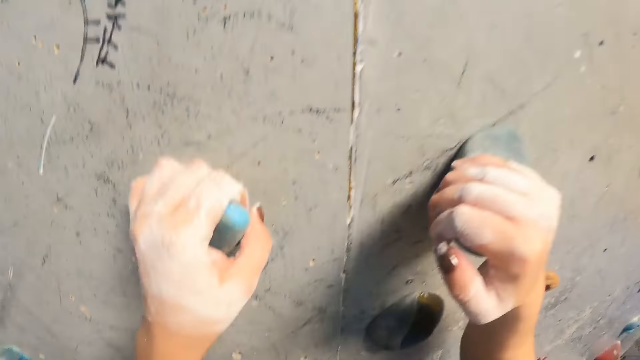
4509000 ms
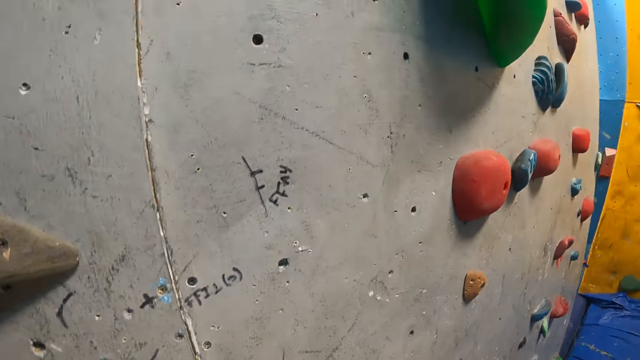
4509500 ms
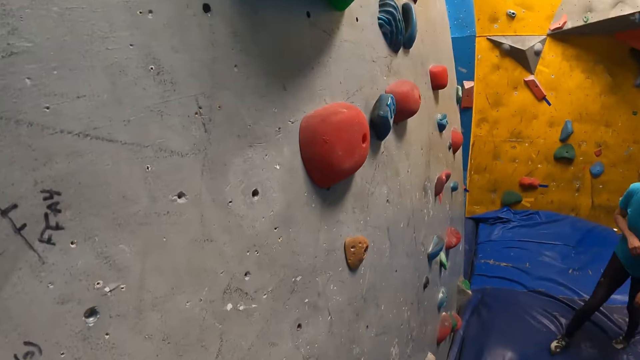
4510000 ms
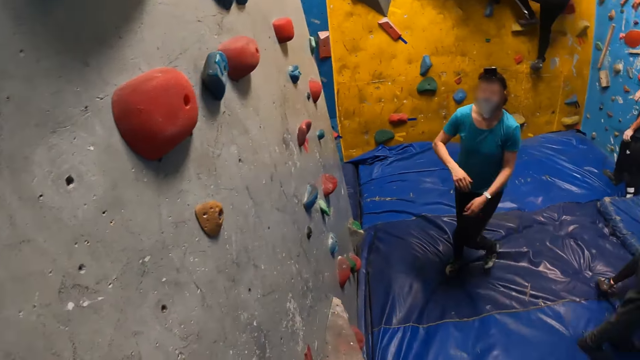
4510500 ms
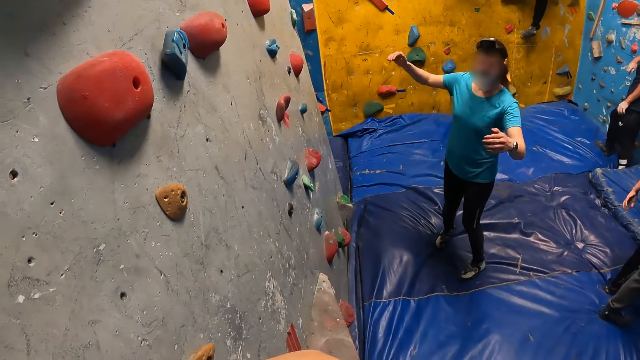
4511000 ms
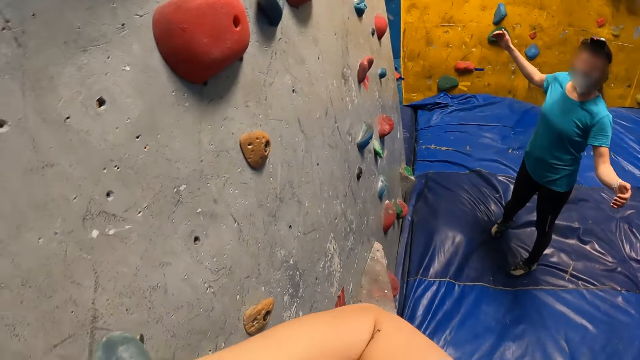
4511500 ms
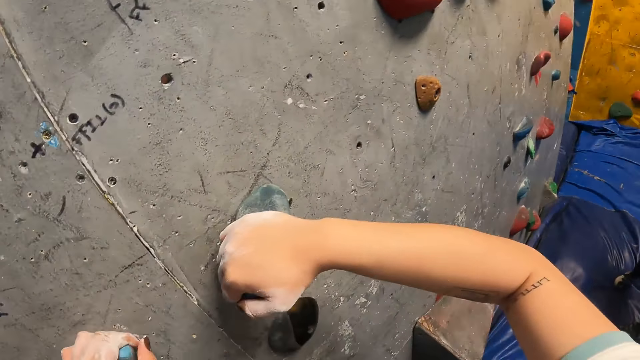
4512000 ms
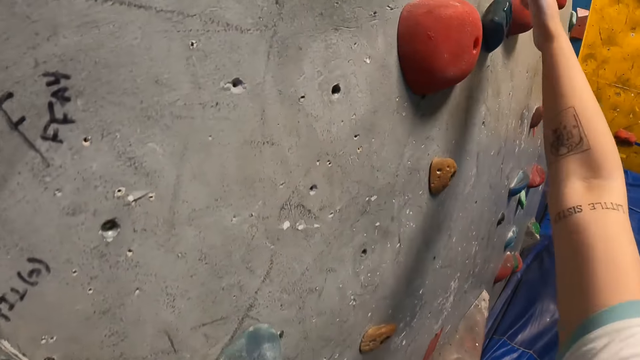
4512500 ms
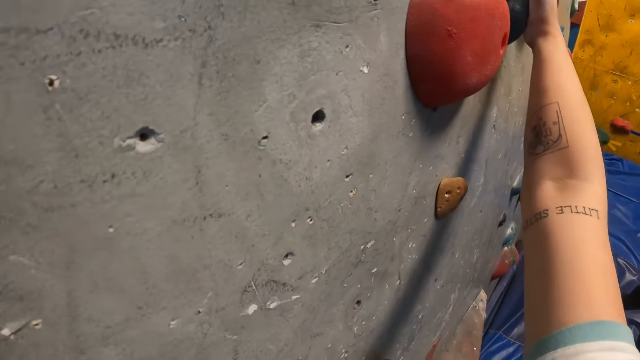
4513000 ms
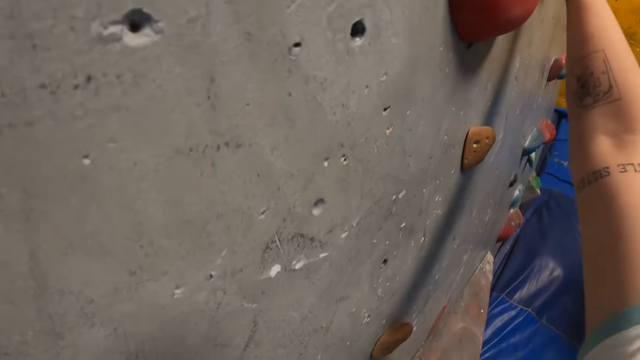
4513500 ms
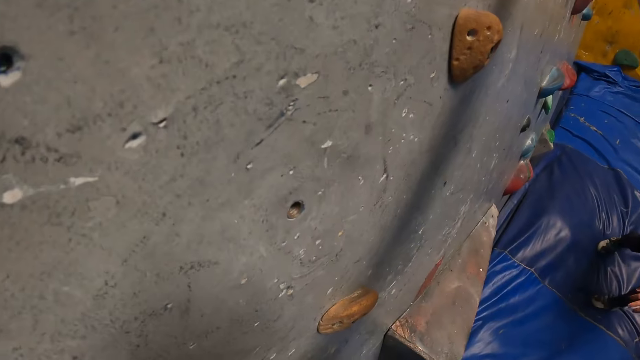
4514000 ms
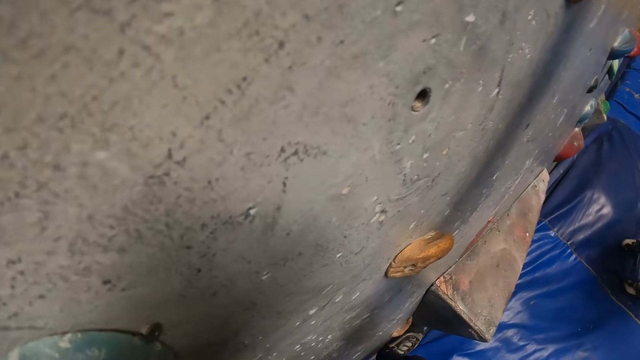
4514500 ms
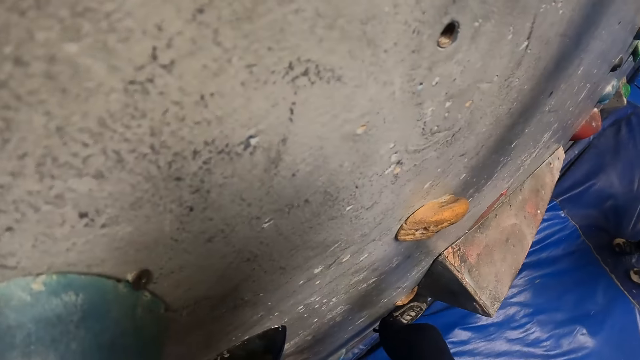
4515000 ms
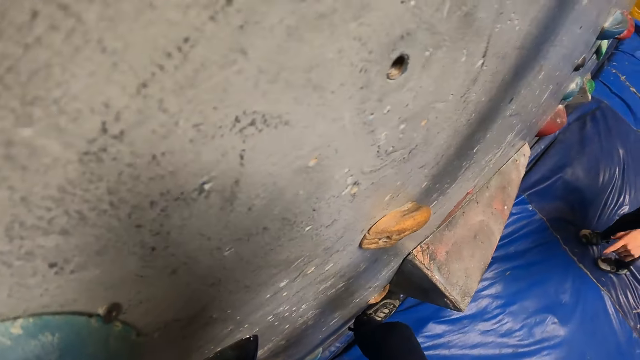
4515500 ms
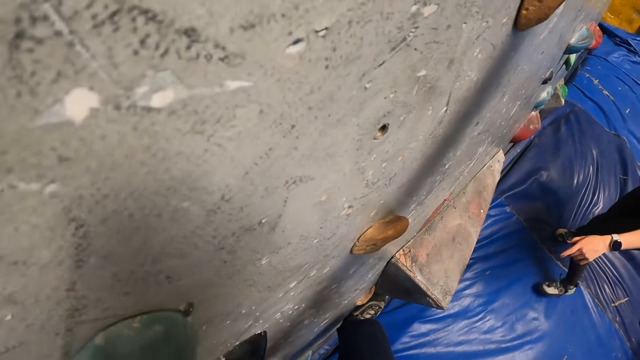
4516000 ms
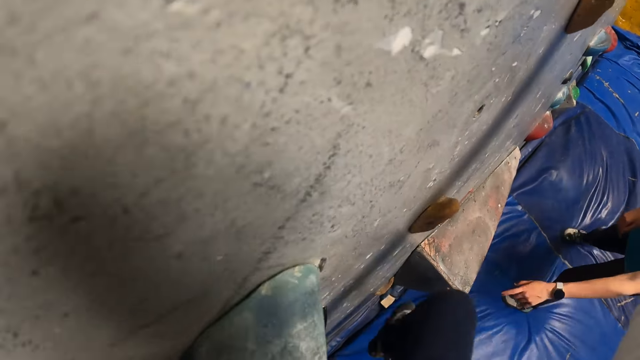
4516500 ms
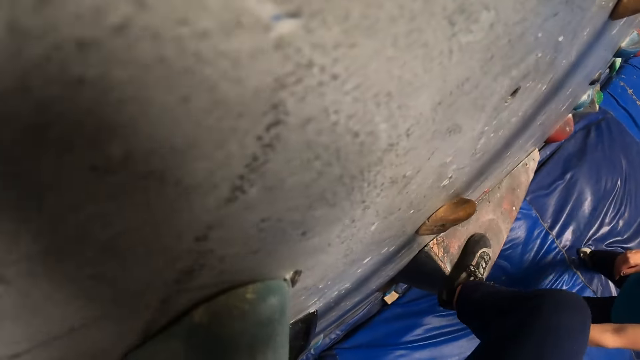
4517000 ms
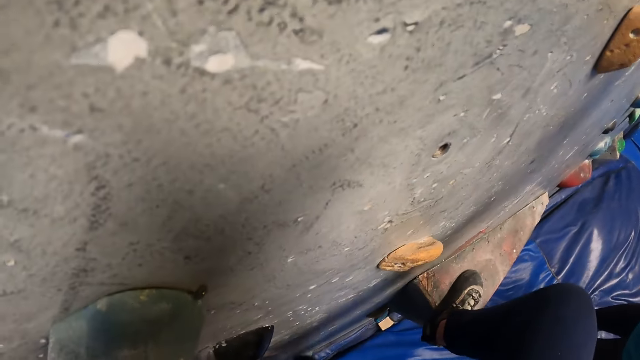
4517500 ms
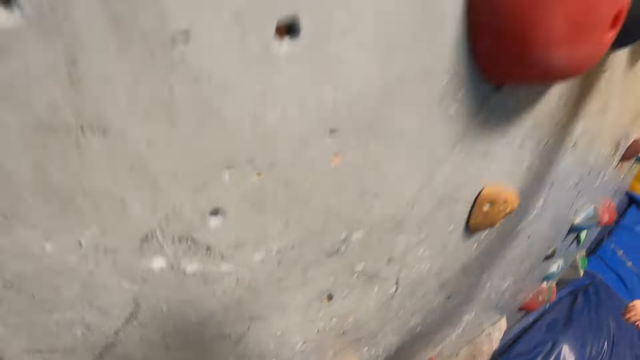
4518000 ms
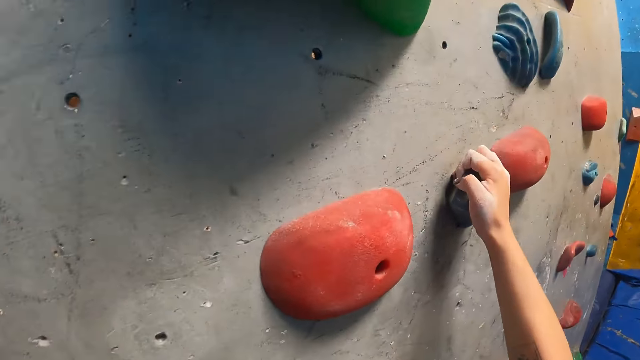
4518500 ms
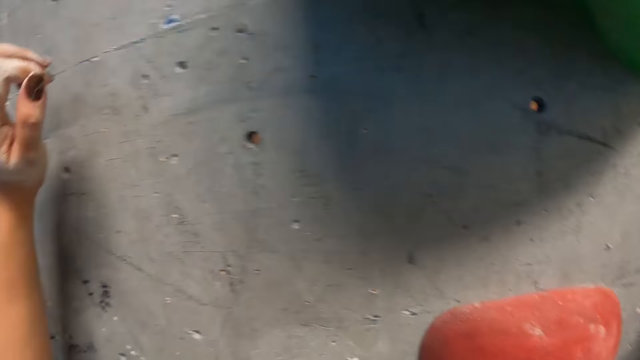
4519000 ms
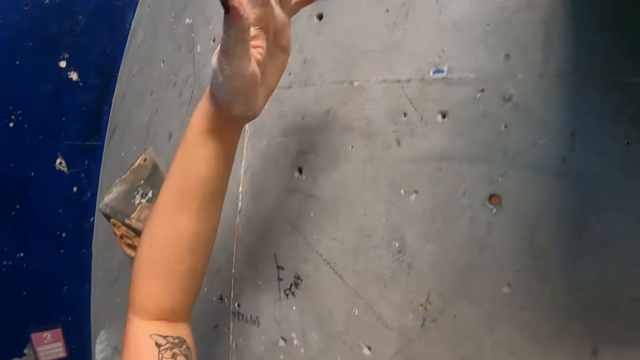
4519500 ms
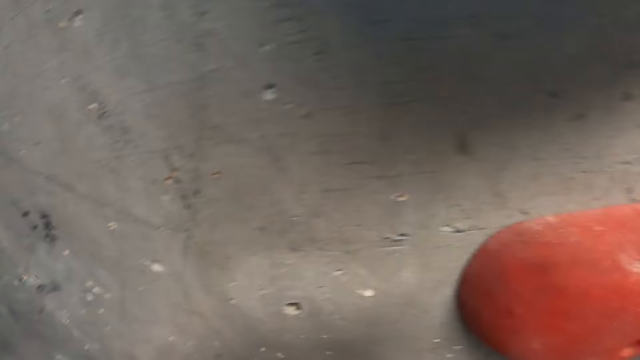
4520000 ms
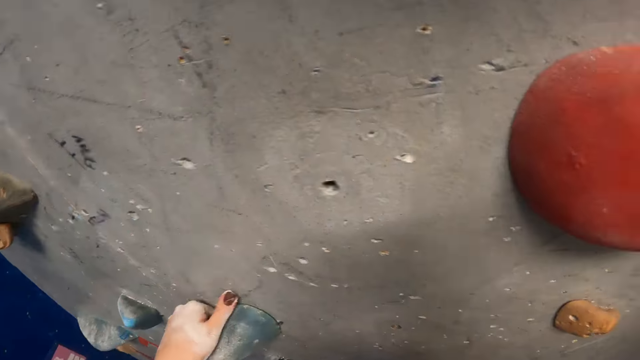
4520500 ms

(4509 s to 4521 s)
A woman lifts her hands up. The camera wearer climbs the wall. The woman points at a rock on the wall with her left hand. The camera wearer climbs the wall.

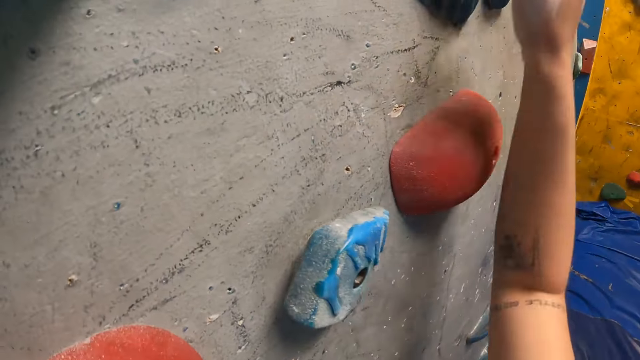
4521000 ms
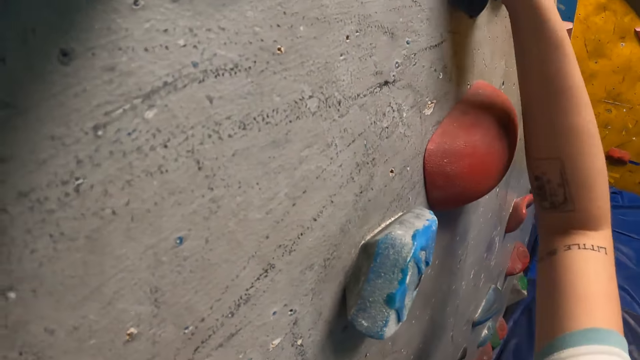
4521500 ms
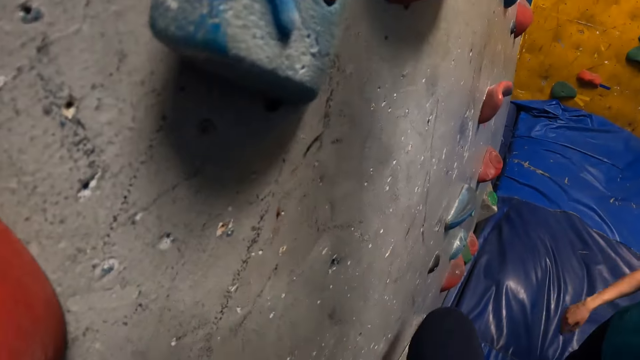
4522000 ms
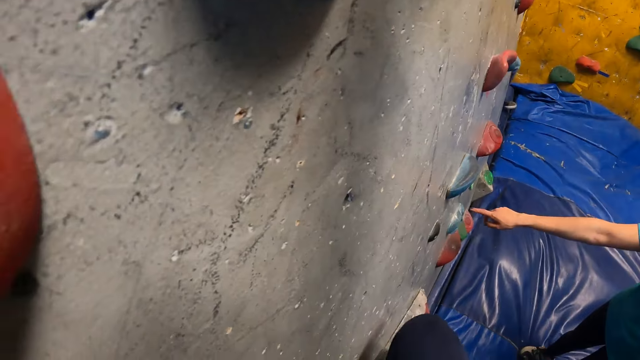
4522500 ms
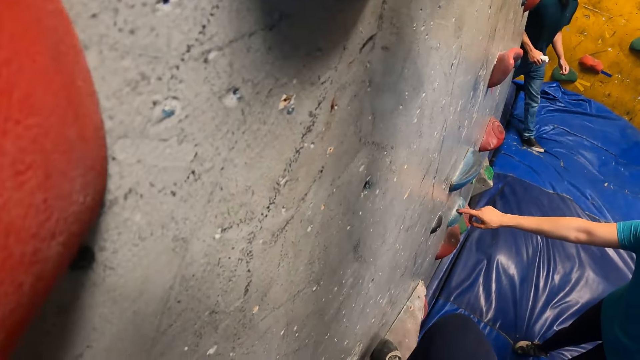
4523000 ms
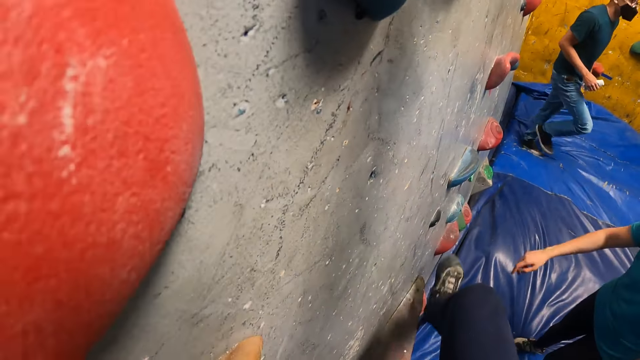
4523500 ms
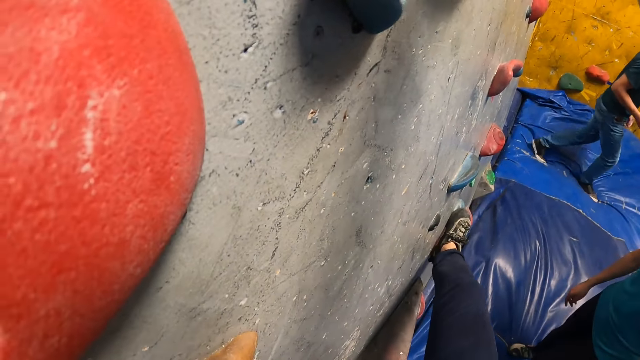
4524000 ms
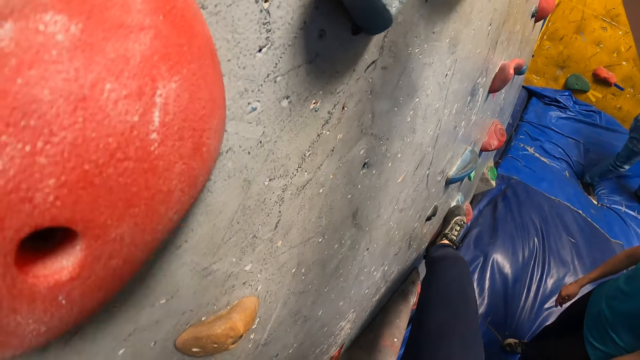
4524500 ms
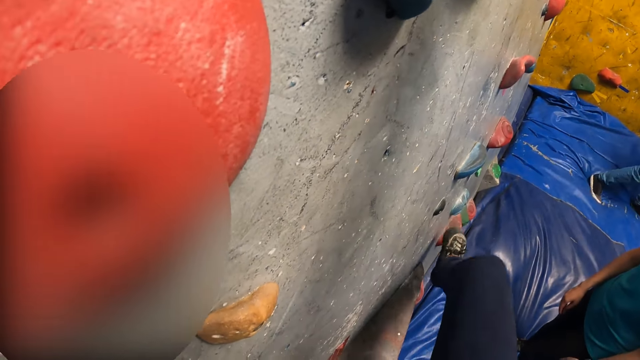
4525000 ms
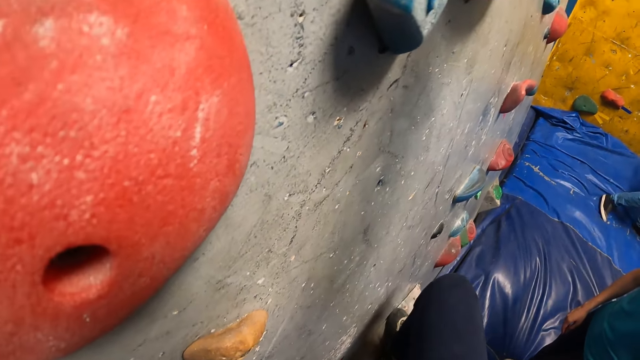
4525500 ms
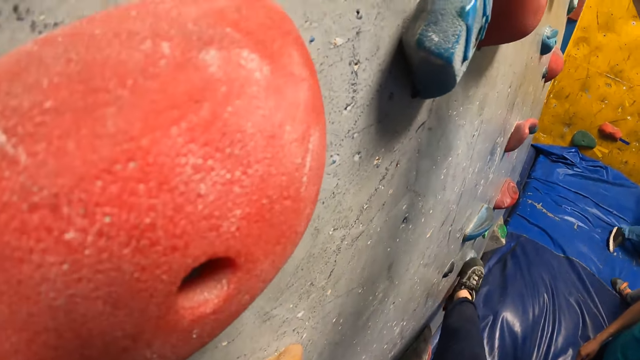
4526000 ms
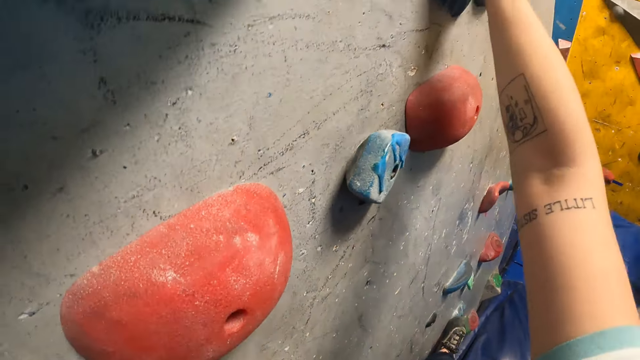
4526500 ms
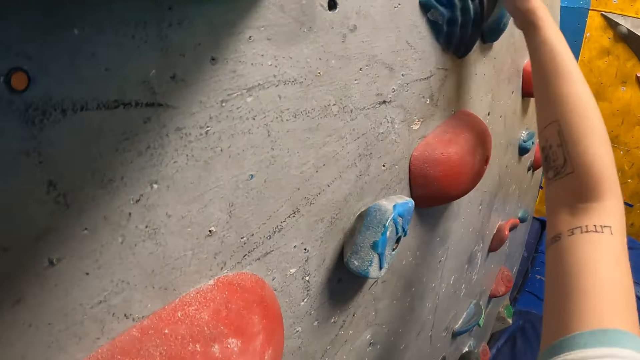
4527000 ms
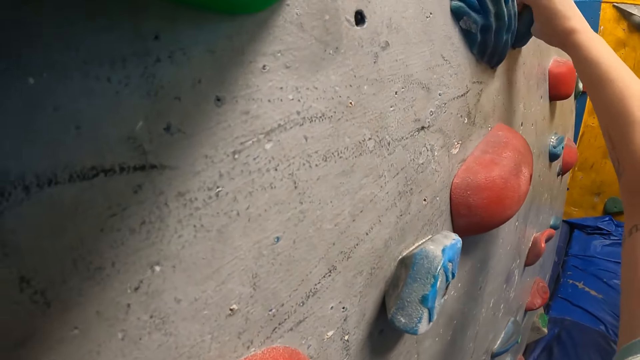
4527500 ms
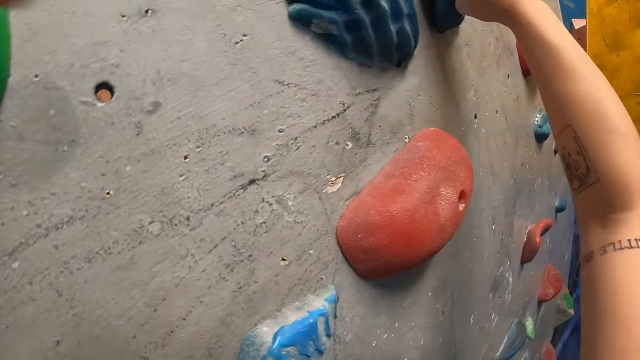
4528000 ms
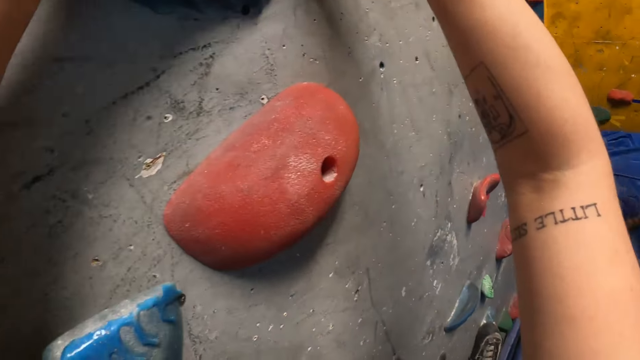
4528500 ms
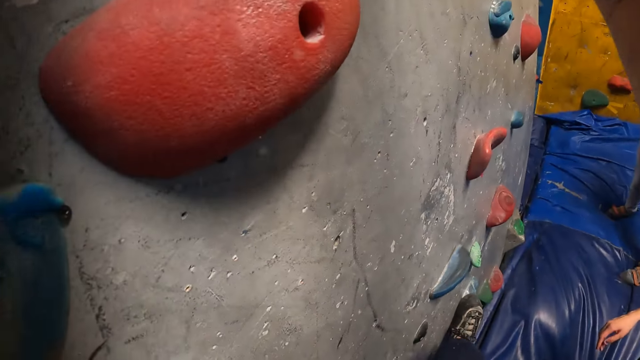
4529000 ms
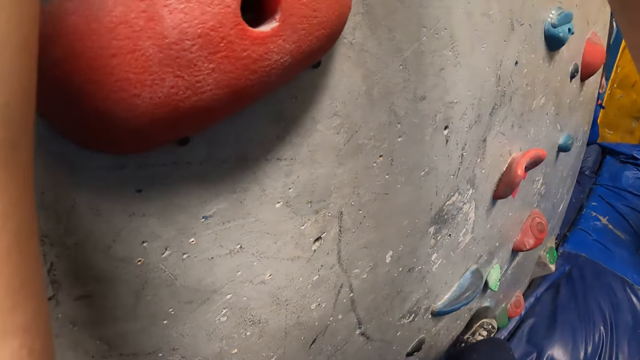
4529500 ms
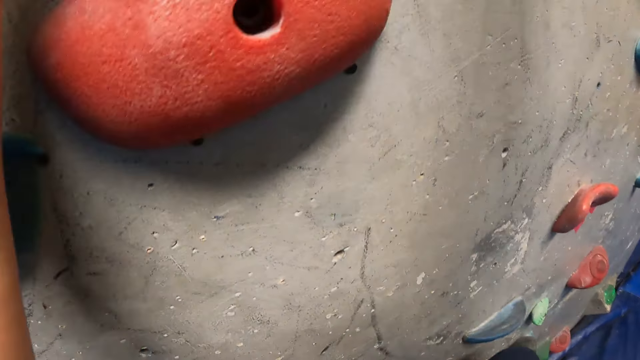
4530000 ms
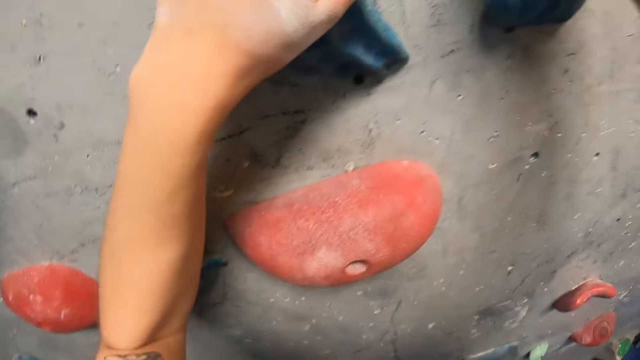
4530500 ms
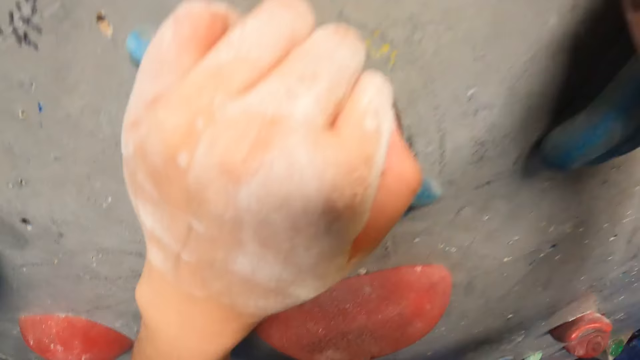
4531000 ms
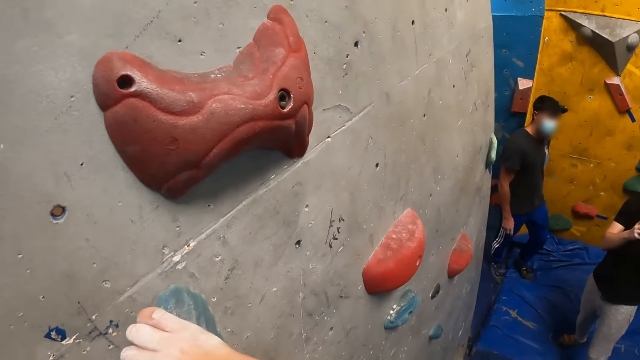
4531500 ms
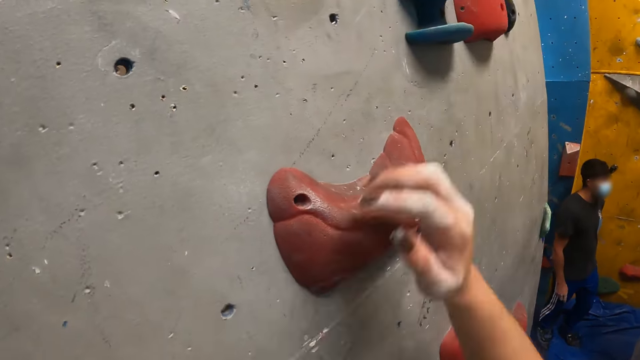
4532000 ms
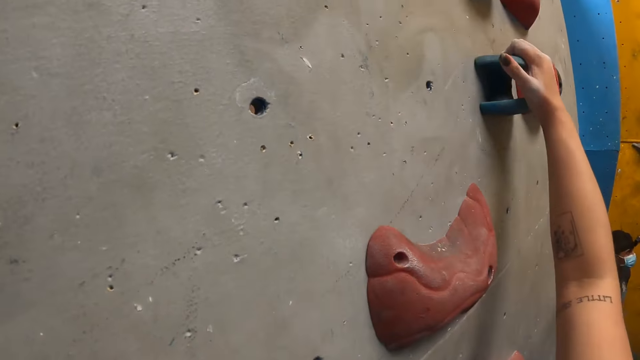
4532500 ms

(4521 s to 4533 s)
A woman points at a rock on the wall with her right hand and touches the stone with her finger. The camera wearer steps at the stone on the climbing wall. They climb the wall.
